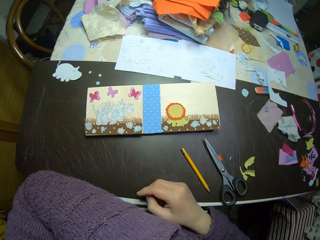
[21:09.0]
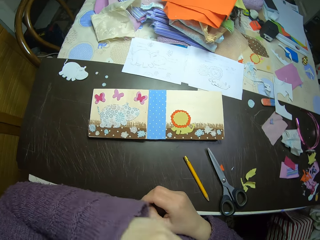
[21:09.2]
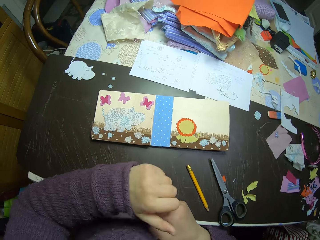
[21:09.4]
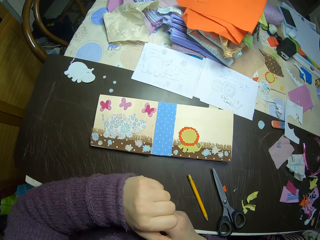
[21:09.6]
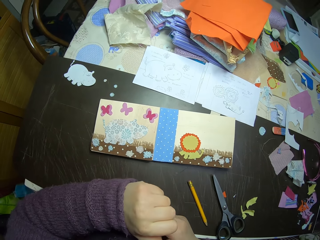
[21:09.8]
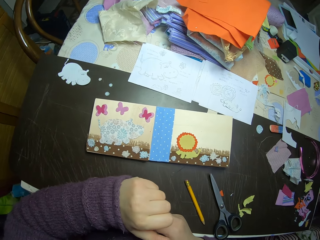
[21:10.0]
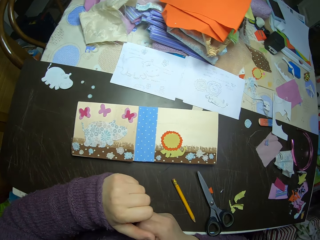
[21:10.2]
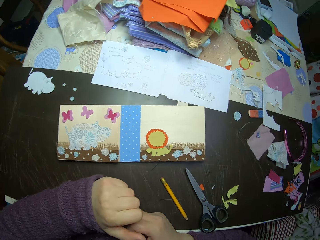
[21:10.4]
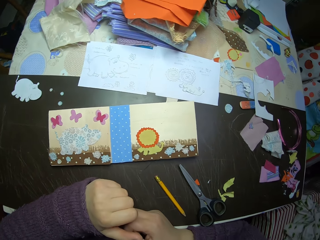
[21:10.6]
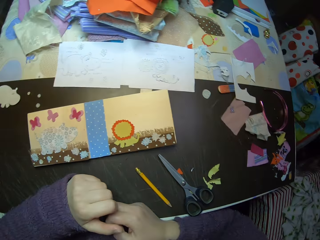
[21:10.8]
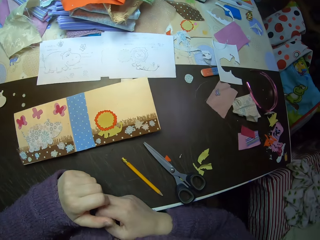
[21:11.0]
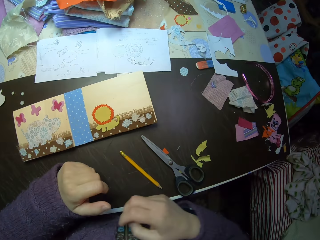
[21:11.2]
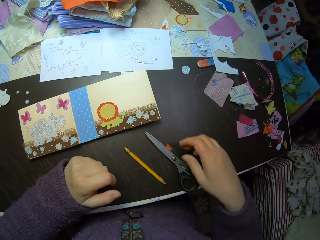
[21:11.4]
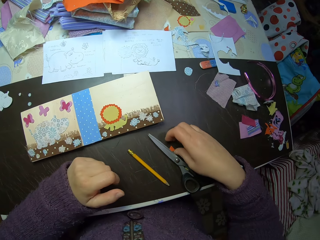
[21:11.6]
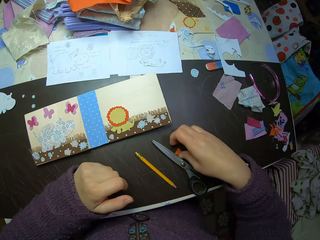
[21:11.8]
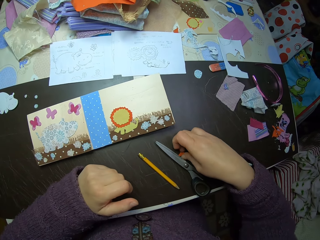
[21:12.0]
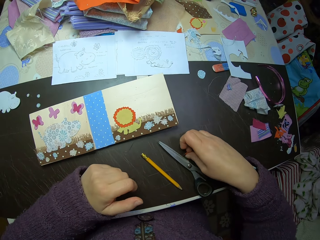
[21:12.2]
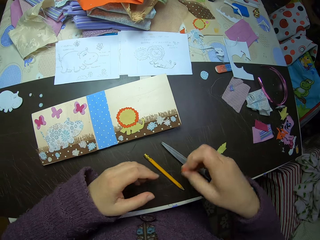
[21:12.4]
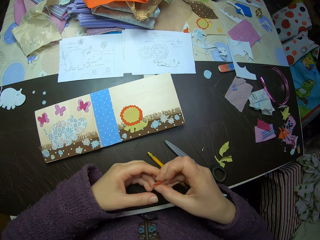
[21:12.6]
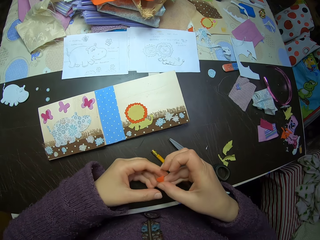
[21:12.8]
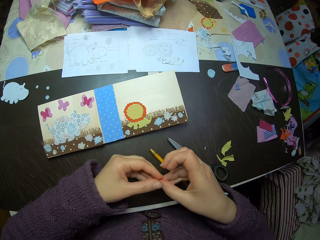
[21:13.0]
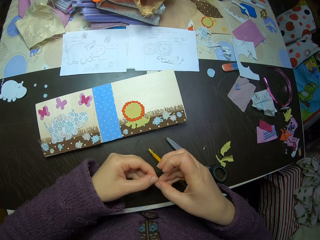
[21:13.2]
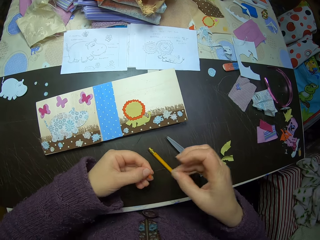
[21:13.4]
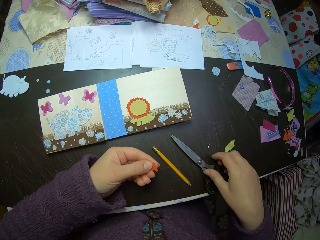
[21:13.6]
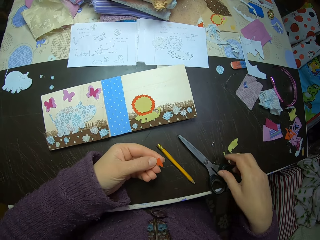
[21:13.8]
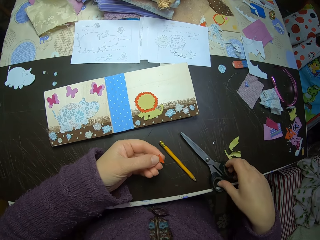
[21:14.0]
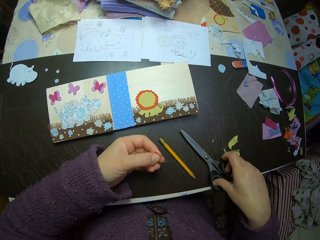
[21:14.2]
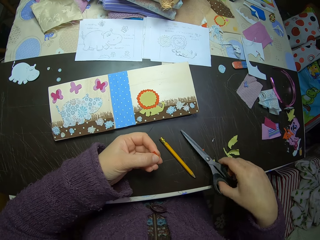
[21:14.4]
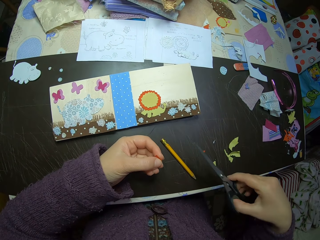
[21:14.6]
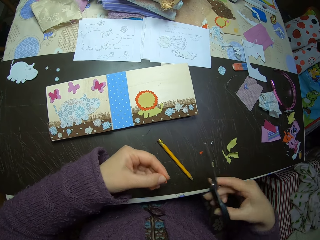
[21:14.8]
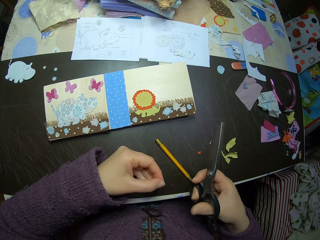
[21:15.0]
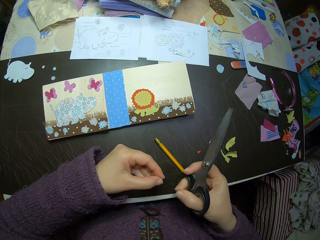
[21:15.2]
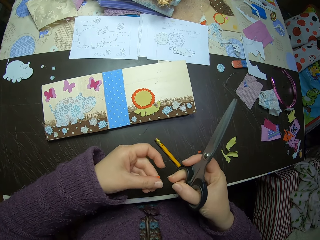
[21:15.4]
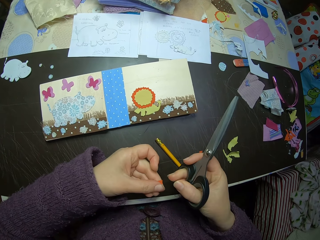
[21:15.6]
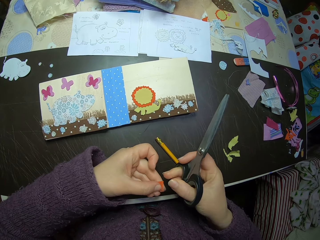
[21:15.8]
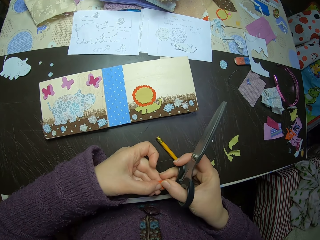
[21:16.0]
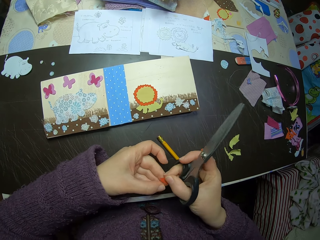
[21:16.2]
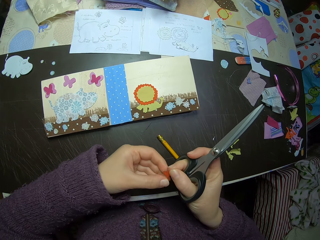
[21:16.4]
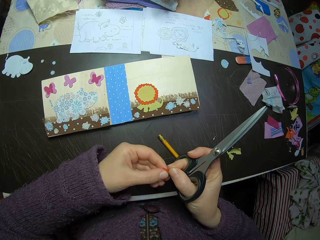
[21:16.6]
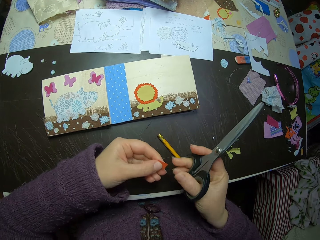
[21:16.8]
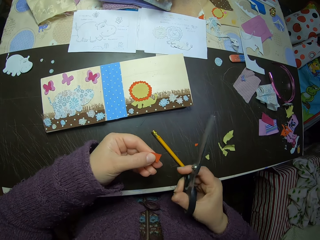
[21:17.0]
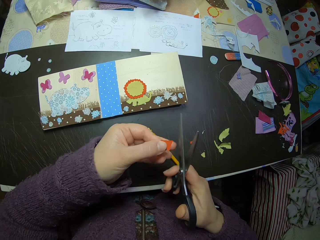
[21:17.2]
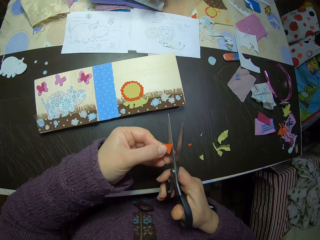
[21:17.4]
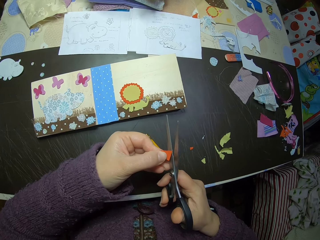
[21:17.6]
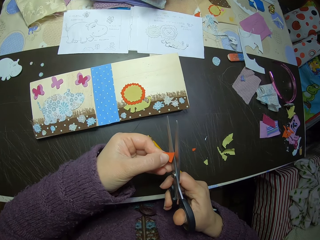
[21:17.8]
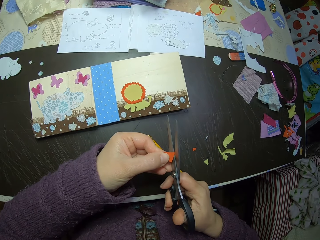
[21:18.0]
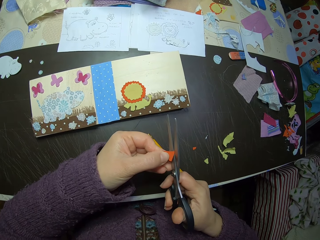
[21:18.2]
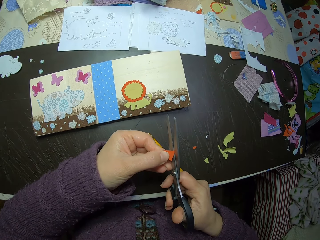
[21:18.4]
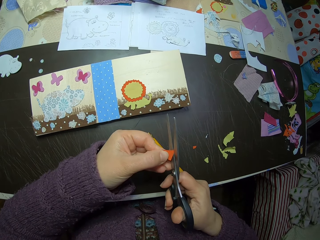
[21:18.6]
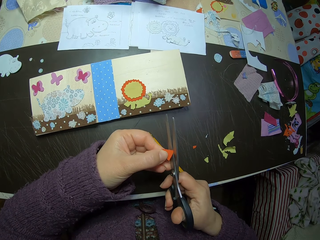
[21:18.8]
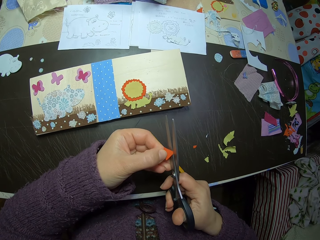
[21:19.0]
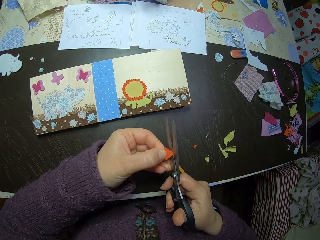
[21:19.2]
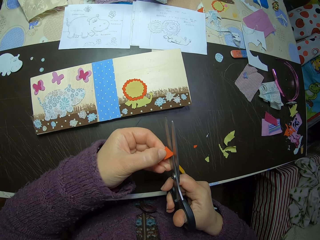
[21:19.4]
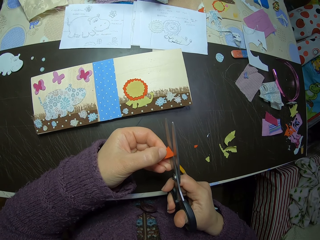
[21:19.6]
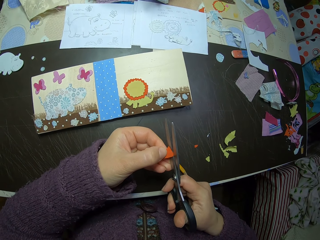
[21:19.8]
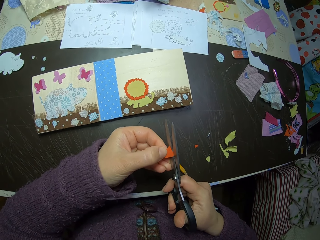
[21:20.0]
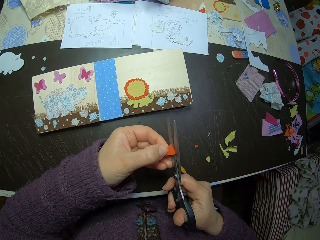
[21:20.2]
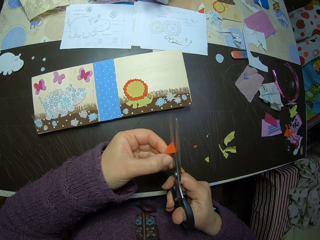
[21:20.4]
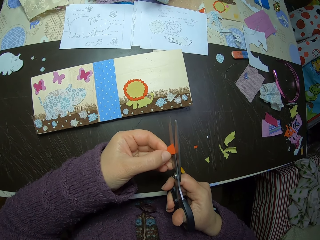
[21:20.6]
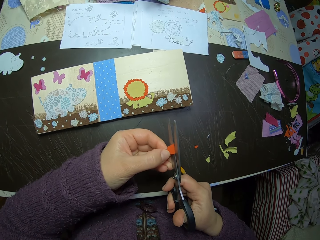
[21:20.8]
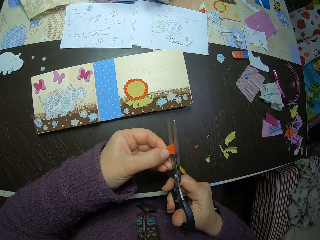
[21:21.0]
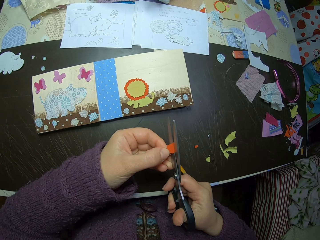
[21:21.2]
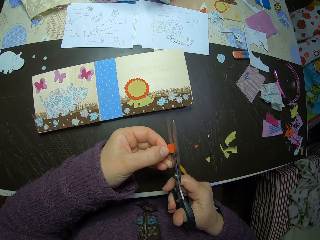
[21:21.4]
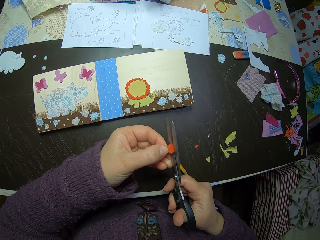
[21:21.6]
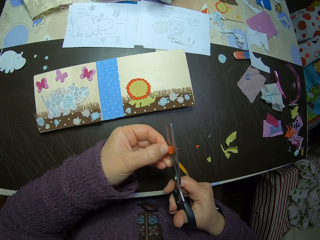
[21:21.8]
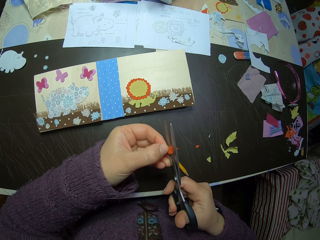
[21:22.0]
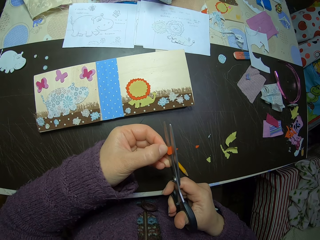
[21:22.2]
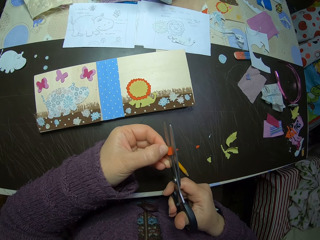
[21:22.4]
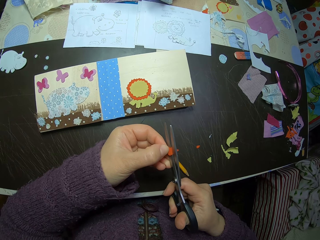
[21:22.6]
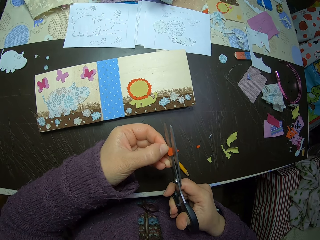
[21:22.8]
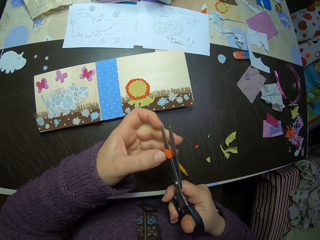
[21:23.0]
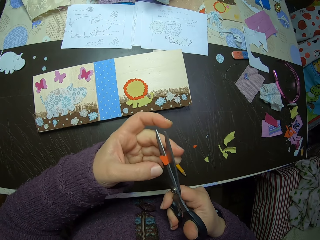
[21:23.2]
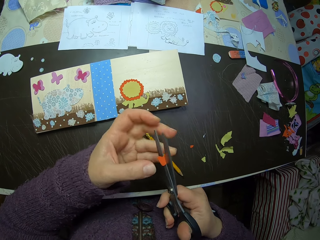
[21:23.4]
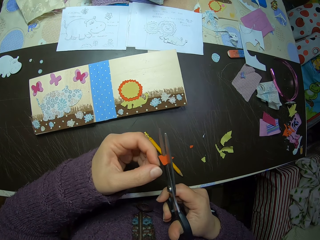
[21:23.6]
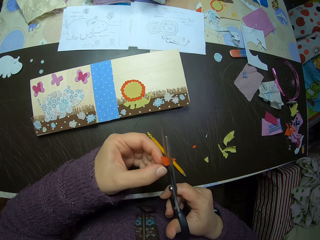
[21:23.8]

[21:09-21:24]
The camera wearer puts her left hand back on the table. She picks a small paper or piece of paper on the table with her right hand. She passes the paper to her left hand. She picks the scissors from the table with her right hand. She holds the piece of paper. She adjusts the paper in her hand. She cuts the paper with the scissors. She shapes the piece of paper.

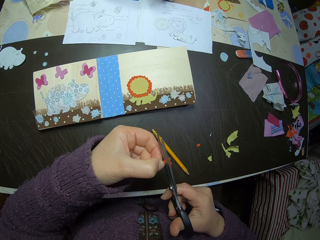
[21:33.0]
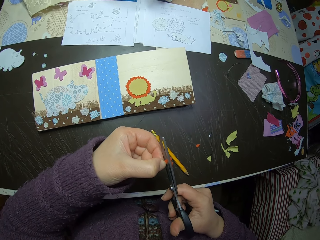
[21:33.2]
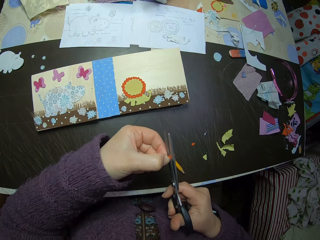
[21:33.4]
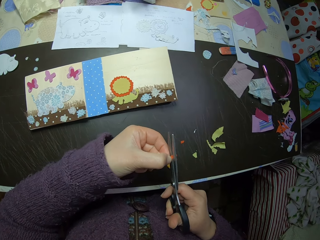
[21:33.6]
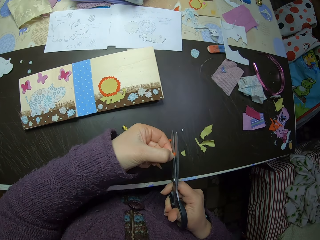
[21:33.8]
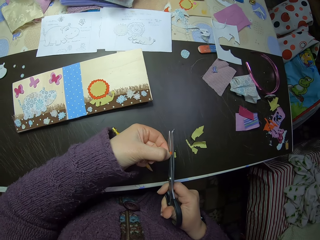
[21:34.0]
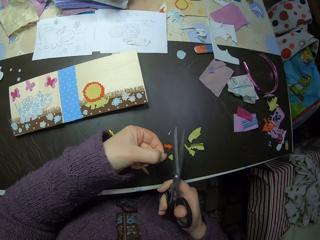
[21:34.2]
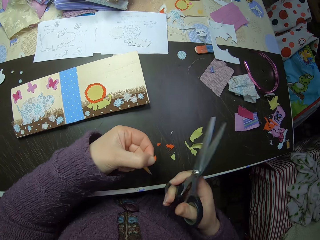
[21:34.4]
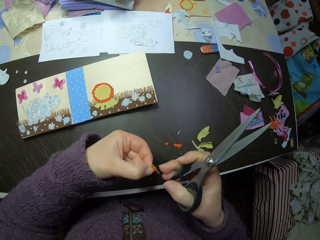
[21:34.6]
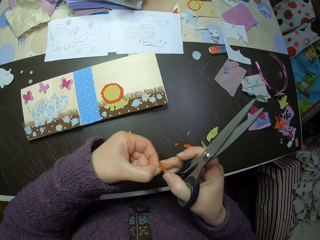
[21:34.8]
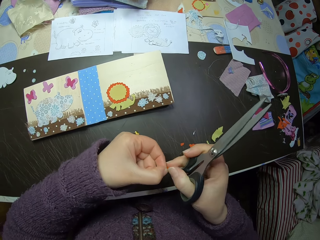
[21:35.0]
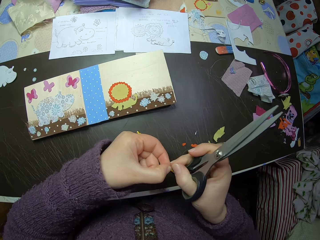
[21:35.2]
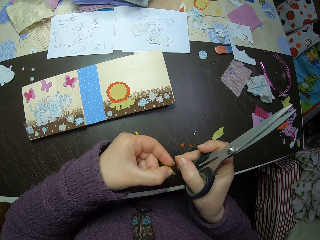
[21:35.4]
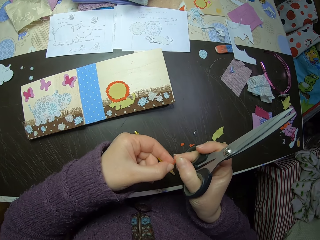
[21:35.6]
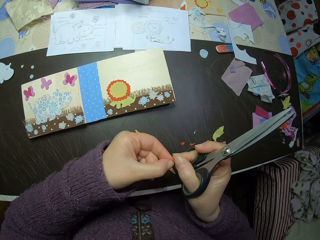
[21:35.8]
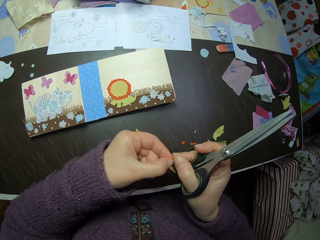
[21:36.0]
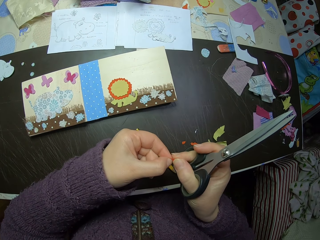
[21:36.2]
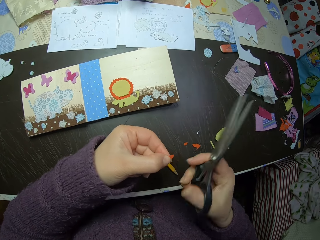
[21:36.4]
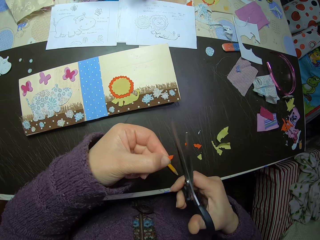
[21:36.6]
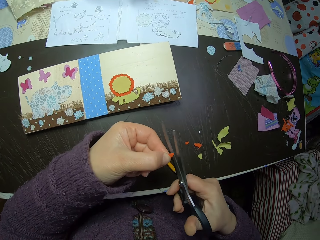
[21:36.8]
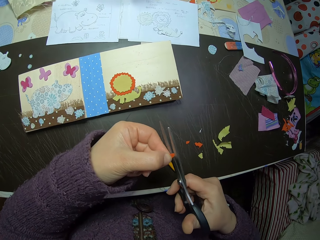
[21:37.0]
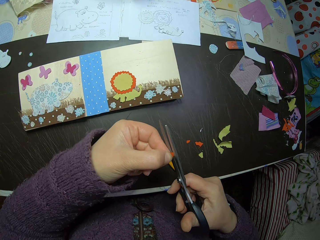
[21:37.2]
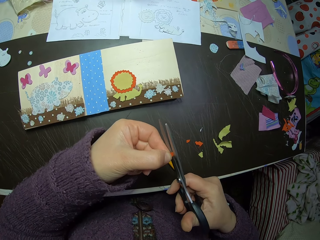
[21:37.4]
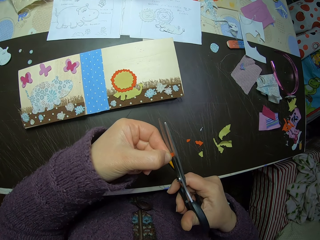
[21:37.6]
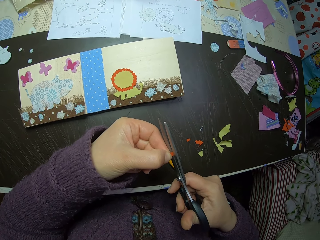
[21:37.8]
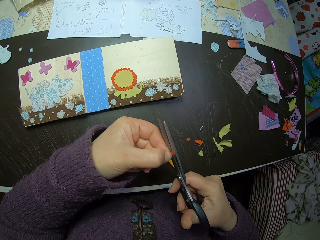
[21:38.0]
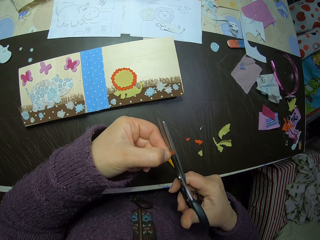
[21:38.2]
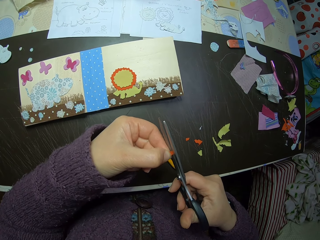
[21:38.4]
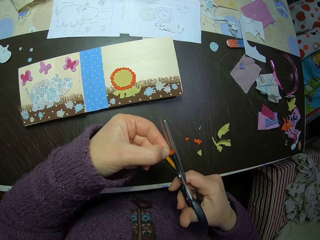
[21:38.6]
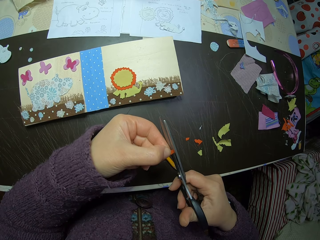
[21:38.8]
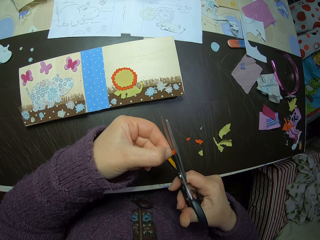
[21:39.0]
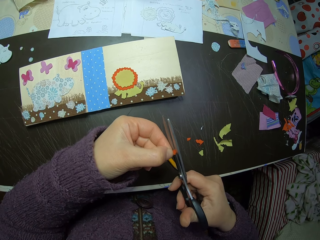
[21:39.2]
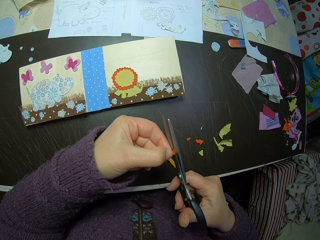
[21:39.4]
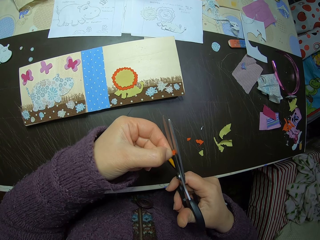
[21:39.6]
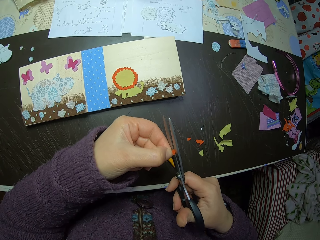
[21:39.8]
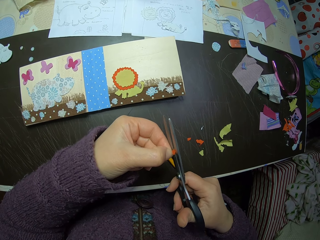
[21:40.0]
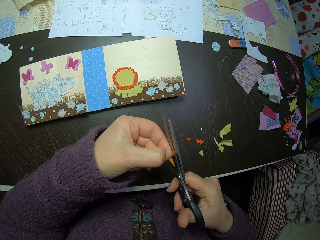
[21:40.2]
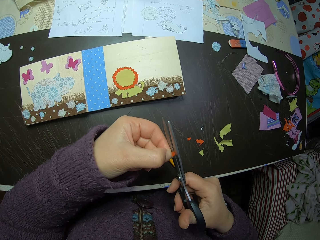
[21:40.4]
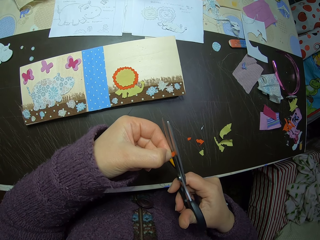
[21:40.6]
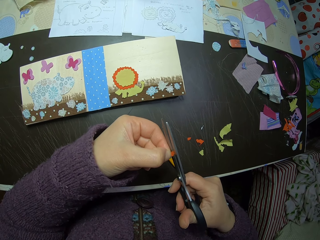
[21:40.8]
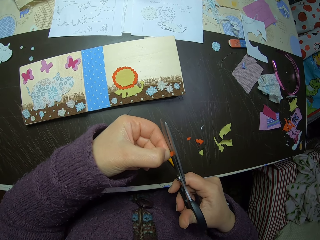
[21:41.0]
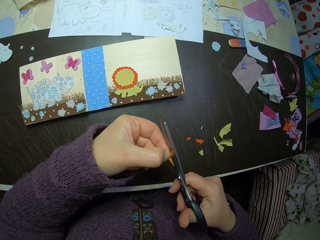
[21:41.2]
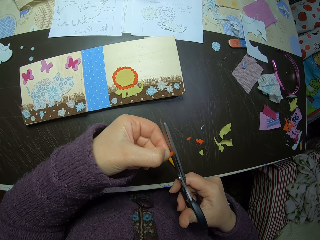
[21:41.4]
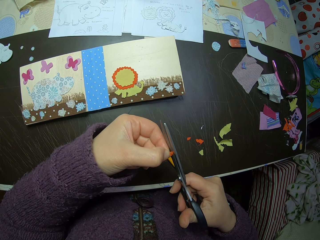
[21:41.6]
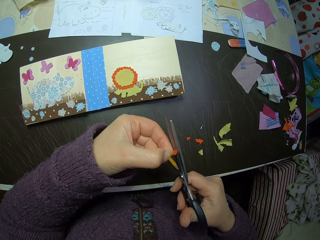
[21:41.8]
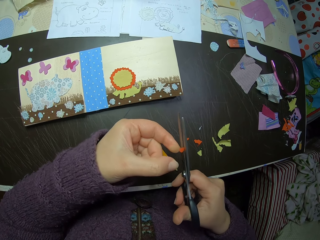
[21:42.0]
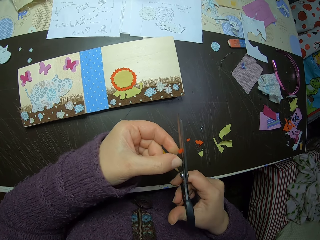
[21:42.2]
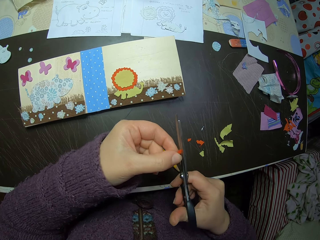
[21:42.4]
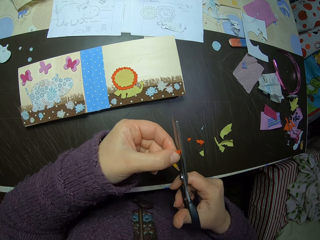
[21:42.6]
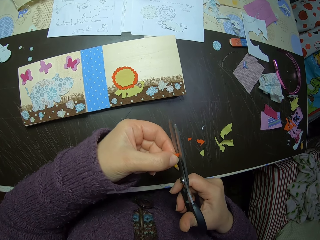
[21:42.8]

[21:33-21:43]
The camera wearer drops a cut-out from the paper on the table. They shape the piece of paper and cut the paper.
